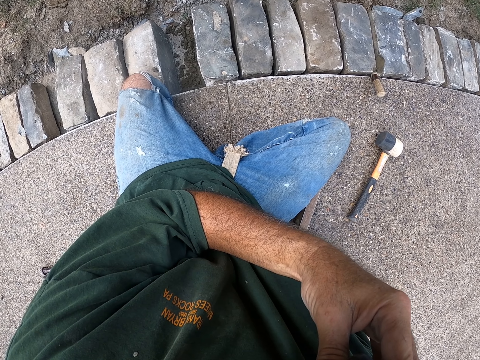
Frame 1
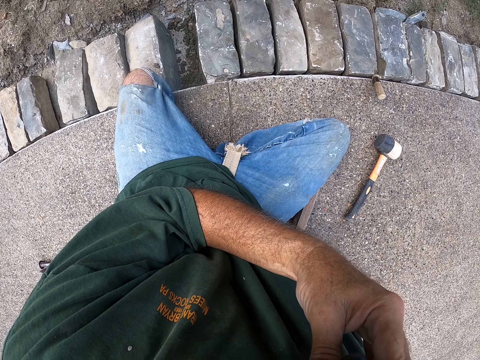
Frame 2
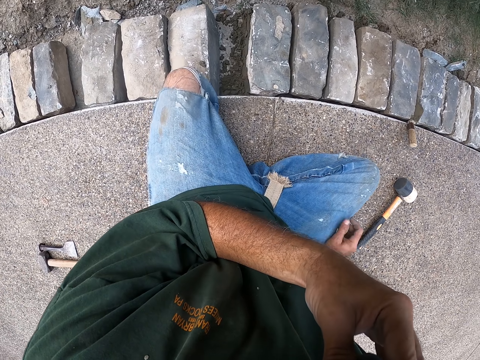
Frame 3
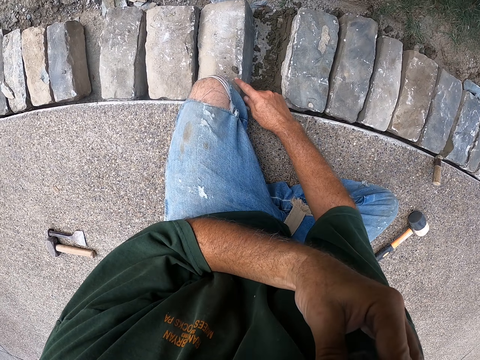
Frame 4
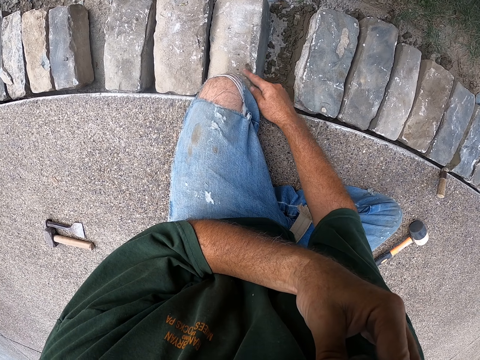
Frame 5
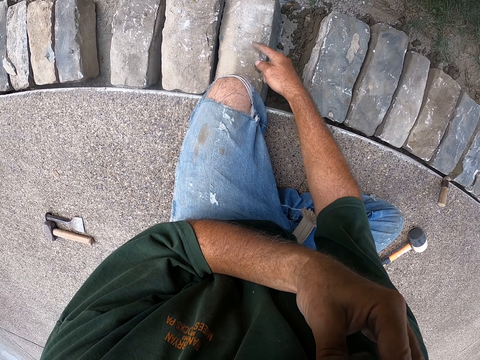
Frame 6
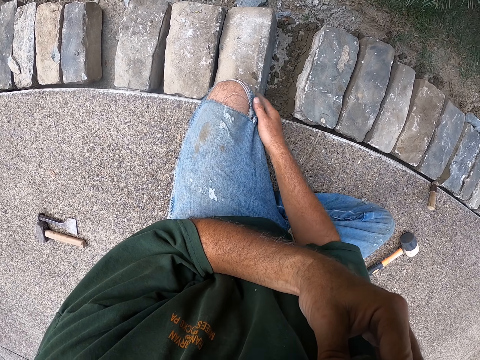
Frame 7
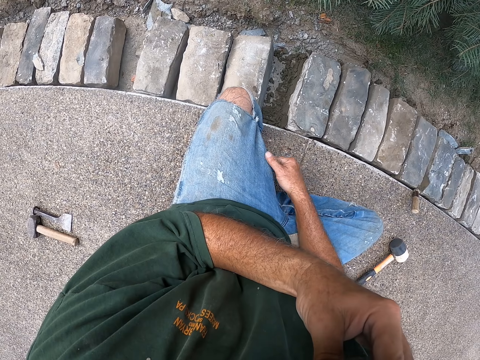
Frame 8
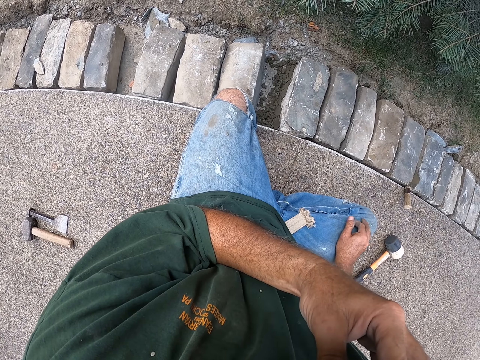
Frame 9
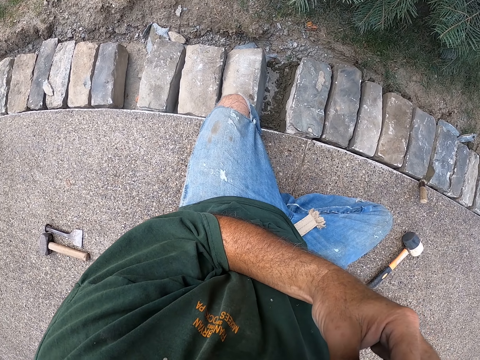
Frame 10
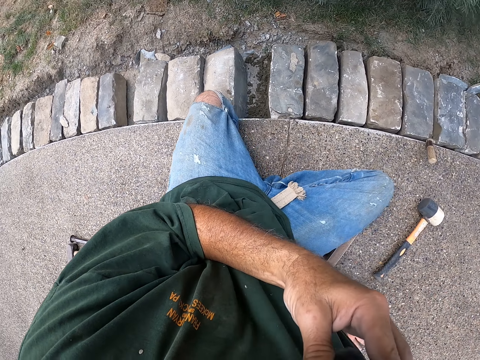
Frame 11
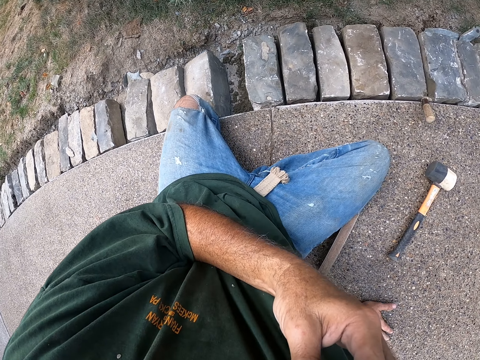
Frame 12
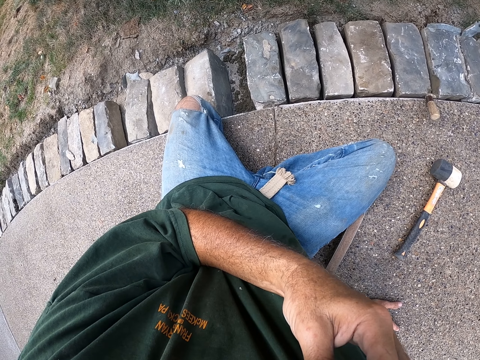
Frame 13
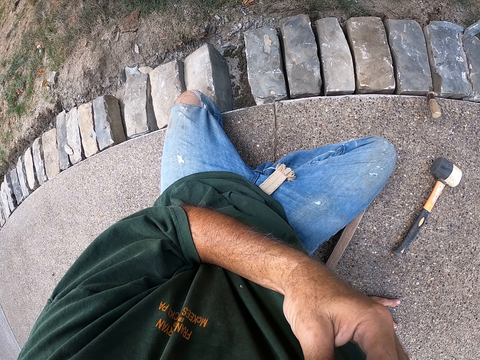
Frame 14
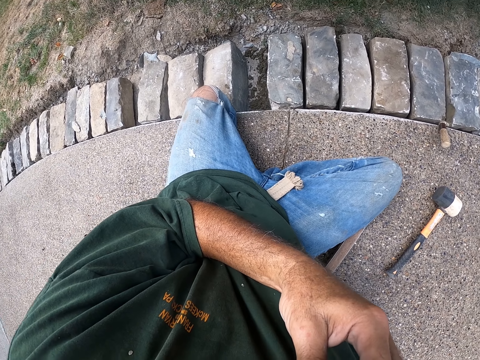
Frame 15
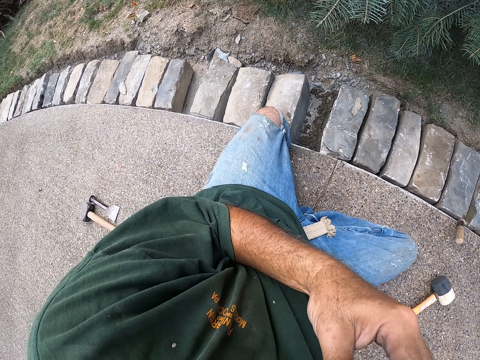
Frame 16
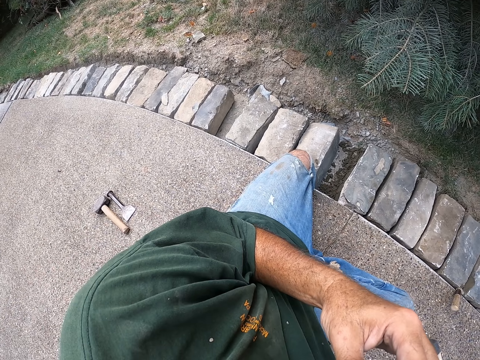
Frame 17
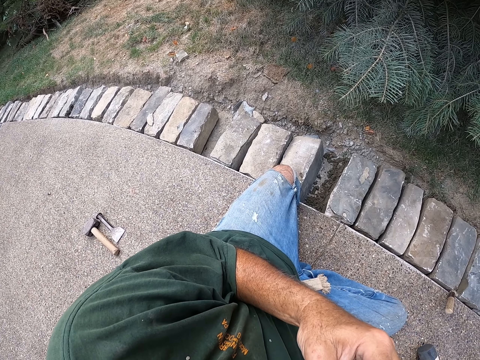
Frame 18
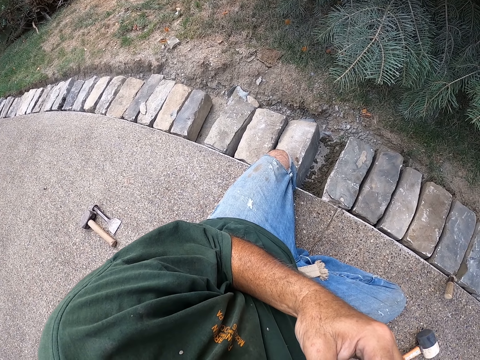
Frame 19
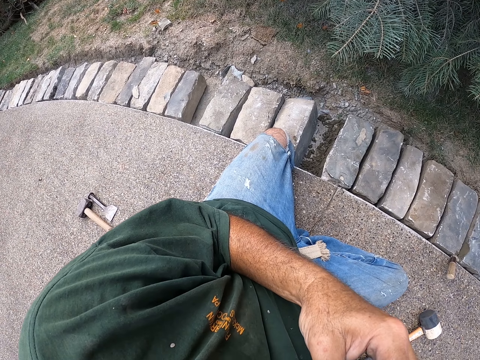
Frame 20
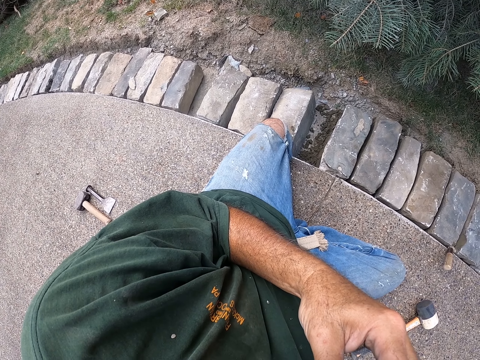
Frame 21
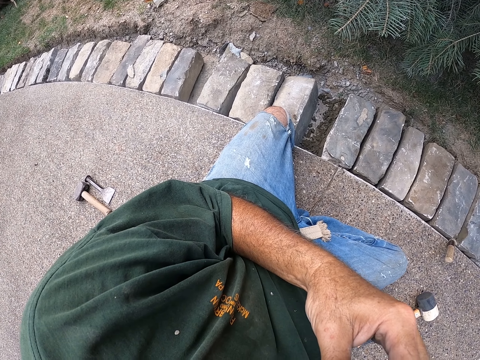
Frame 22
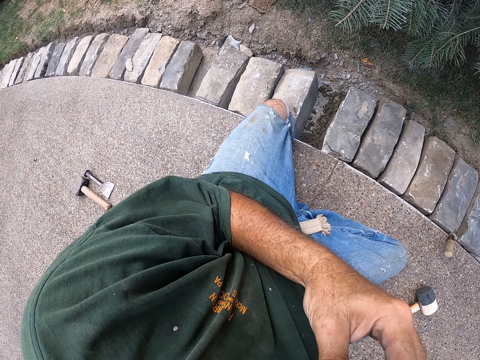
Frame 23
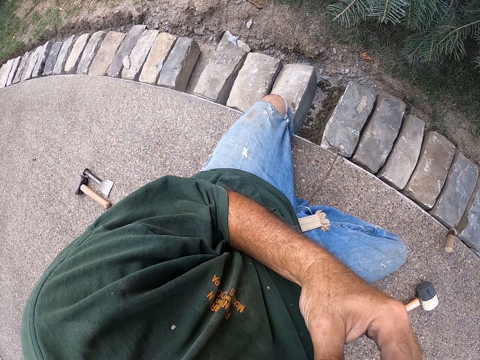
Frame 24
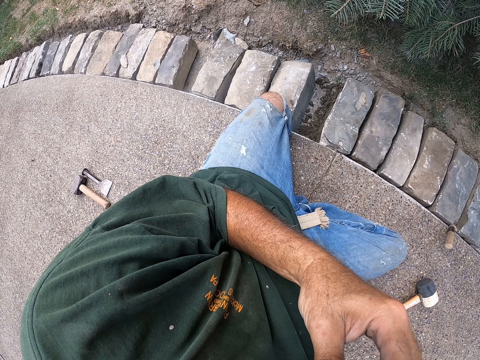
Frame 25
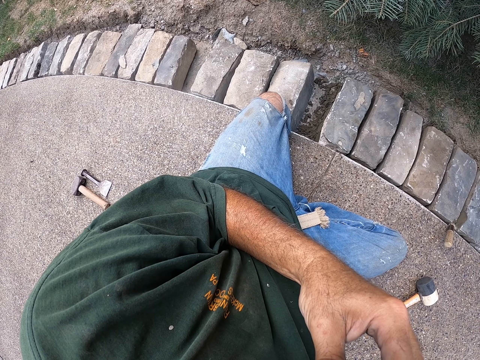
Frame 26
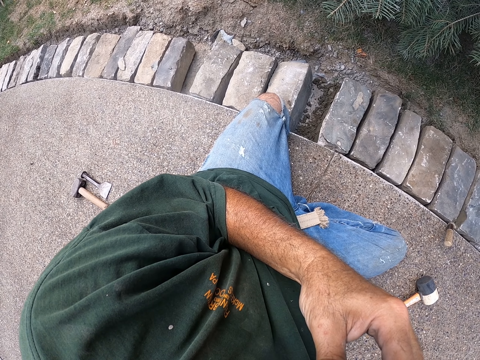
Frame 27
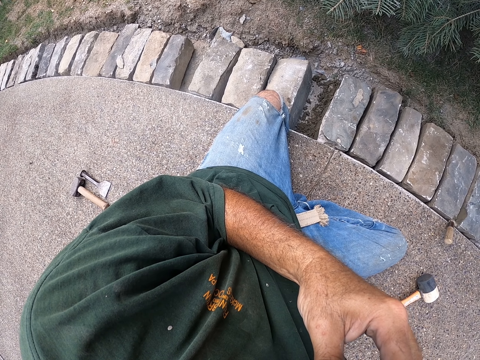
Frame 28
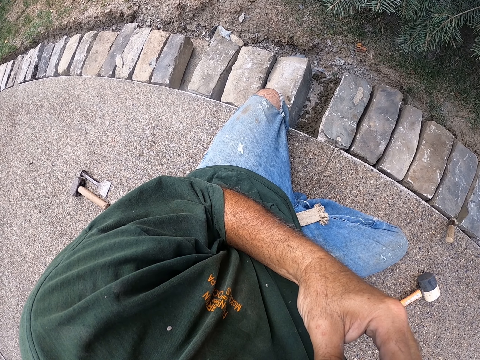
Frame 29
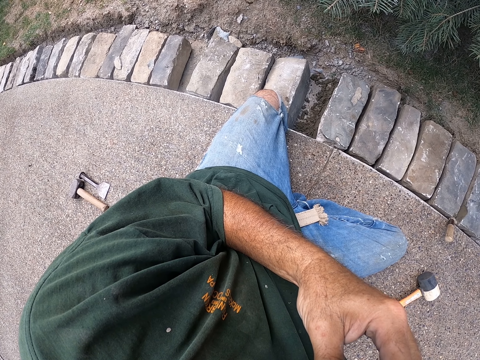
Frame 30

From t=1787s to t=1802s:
The camera wearer touches the brick. He wipes a surface with his finger. He puts his hand on the floor. He looks around.

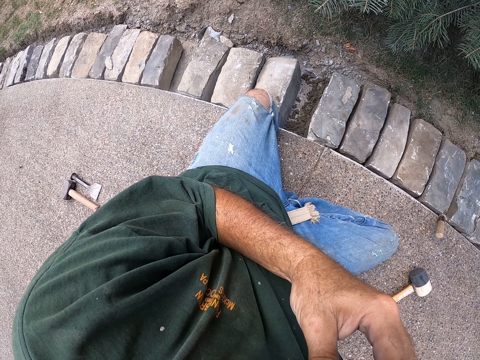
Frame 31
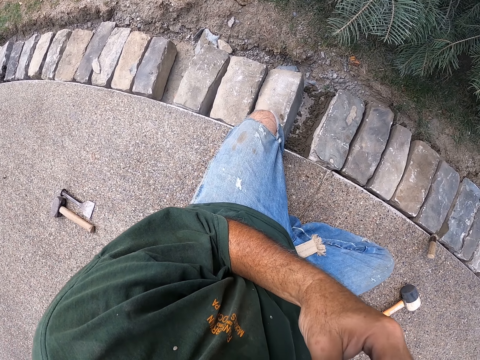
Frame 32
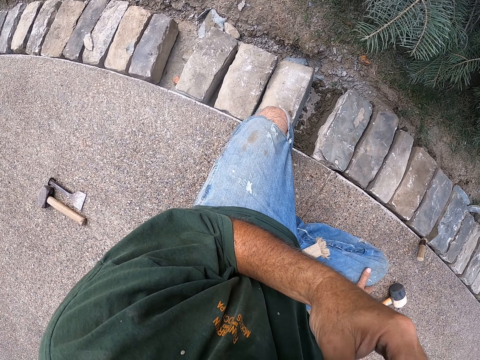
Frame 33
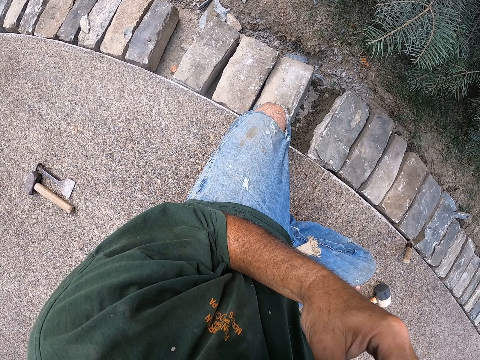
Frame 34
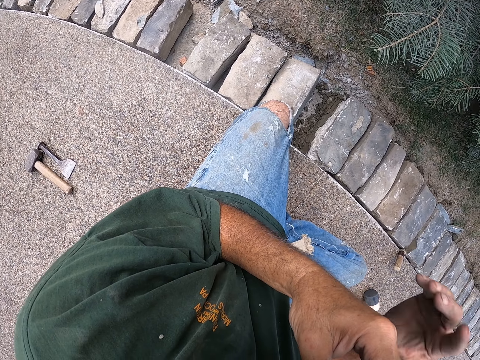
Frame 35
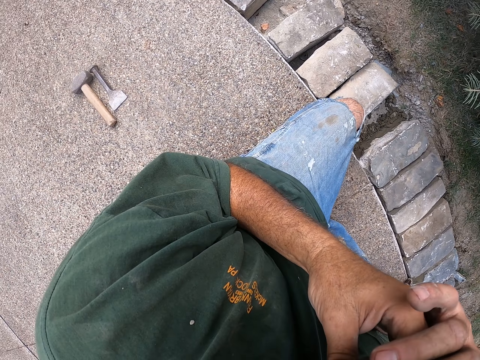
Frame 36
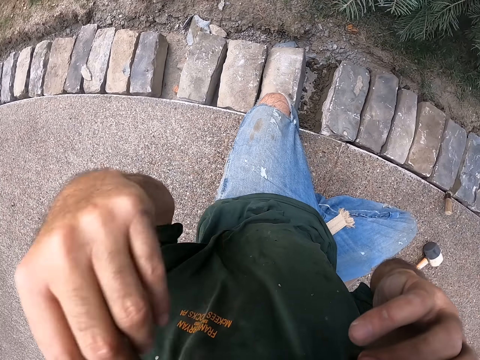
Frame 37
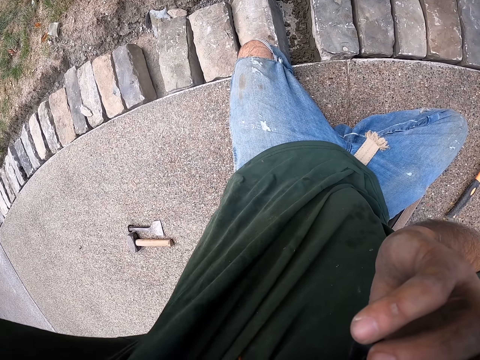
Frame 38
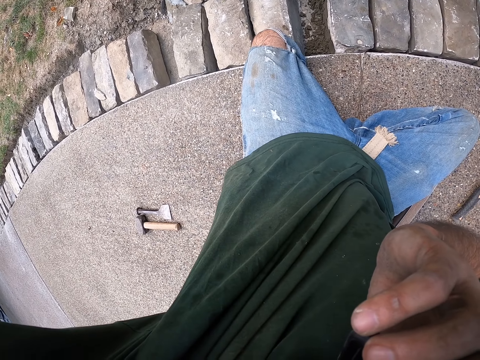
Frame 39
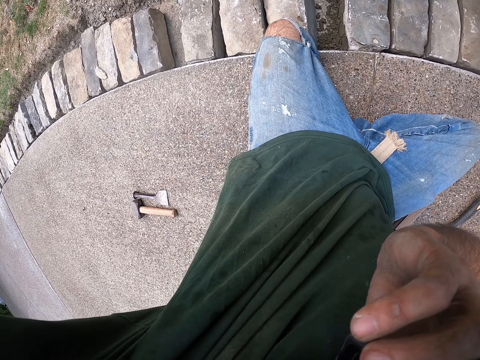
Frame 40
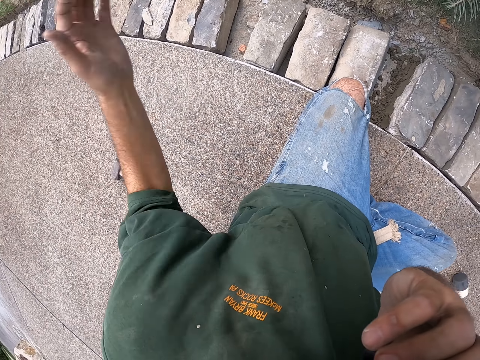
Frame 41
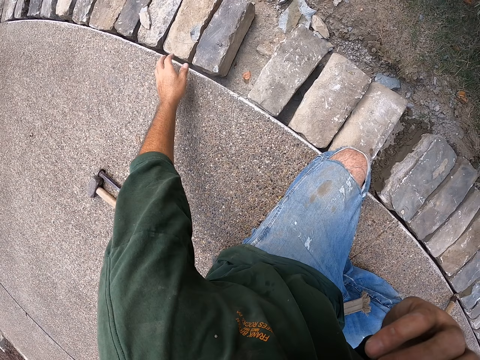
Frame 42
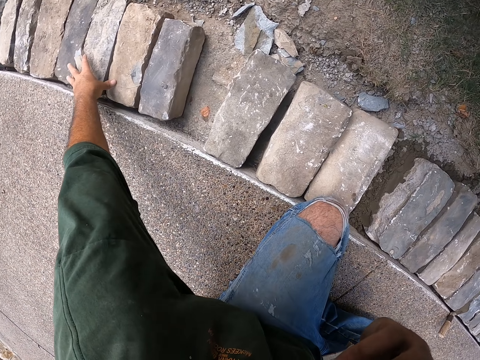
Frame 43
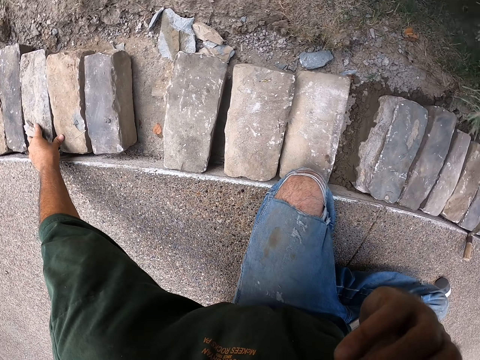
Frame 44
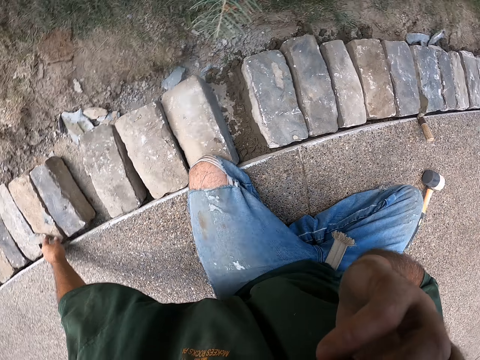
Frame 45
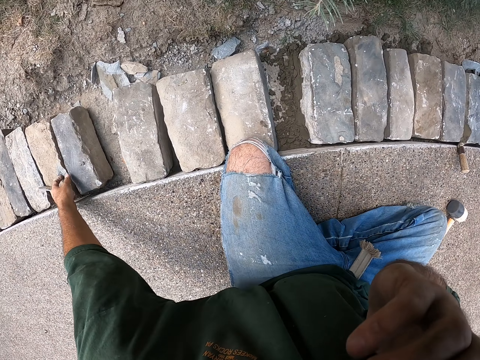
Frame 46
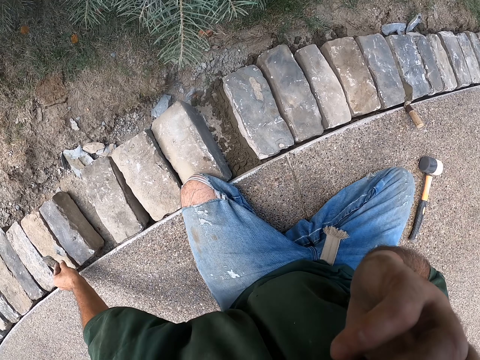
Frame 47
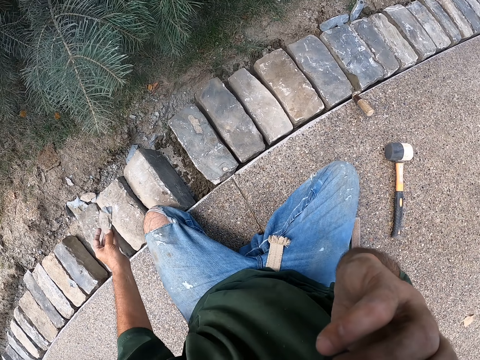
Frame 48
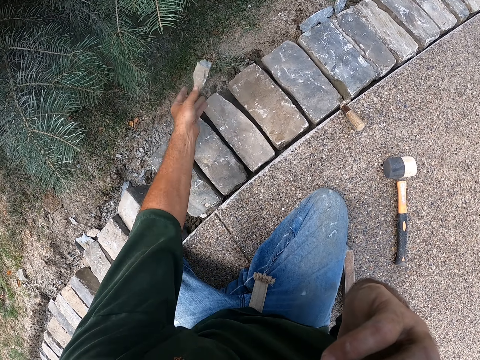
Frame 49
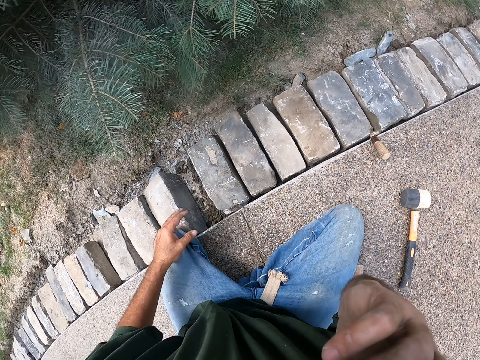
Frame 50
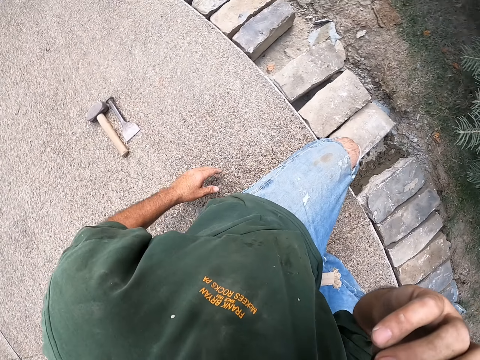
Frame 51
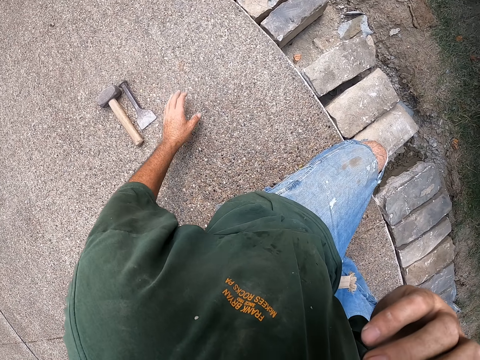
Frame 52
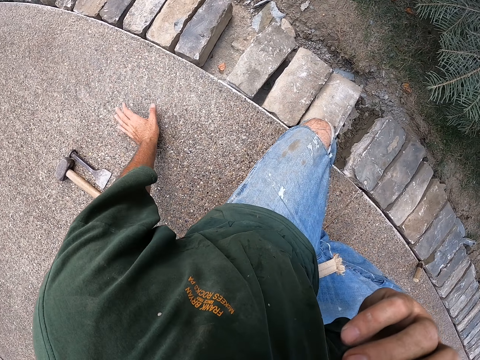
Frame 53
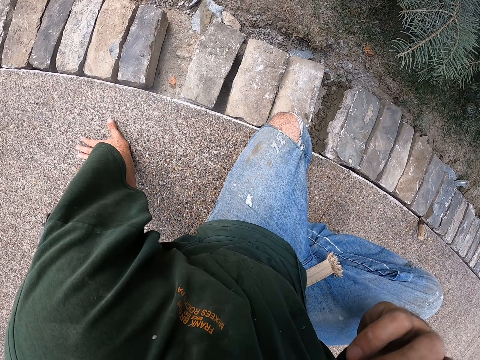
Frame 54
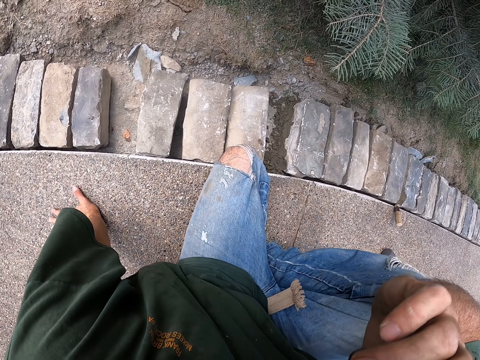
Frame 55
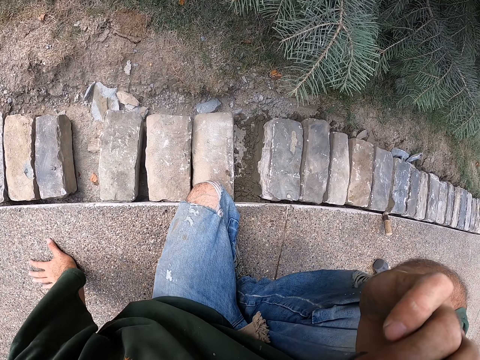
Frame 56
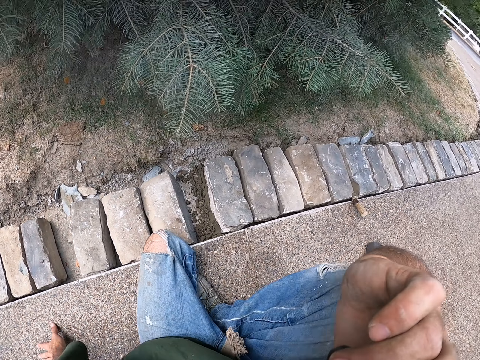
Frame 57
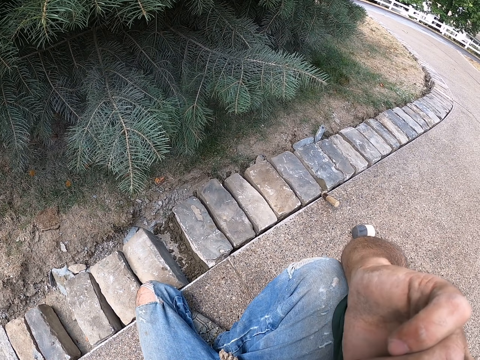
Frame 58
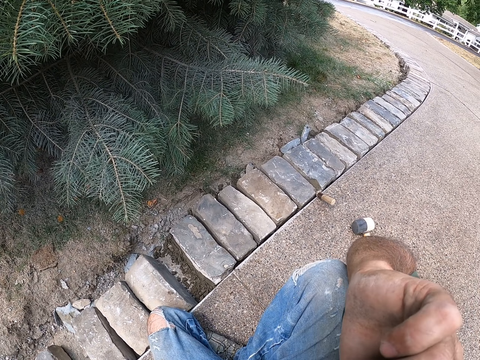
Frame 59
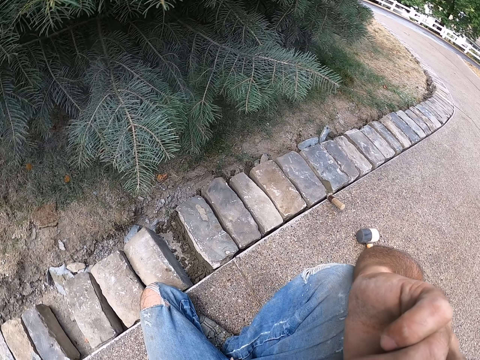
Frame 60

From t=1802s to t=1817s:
The camera wearer lifts his hand. He holds a phone with the other hand. He puts down his hand. He picks up a stone or brick piece. He touches the bricks. He holds the brick piece. He throws the brick piece. He puts his hand on the ground. He looks around the road.
